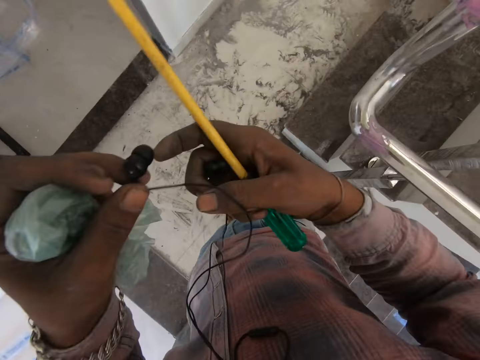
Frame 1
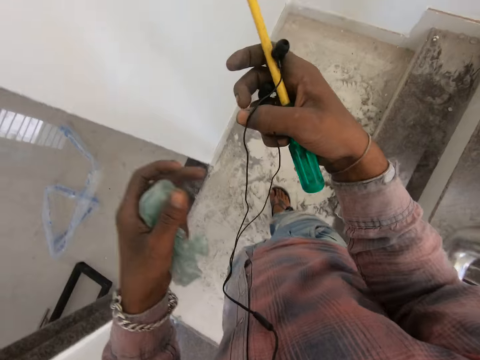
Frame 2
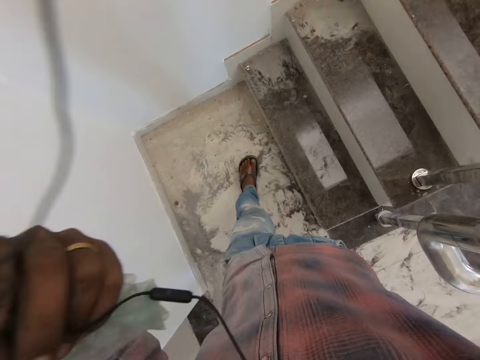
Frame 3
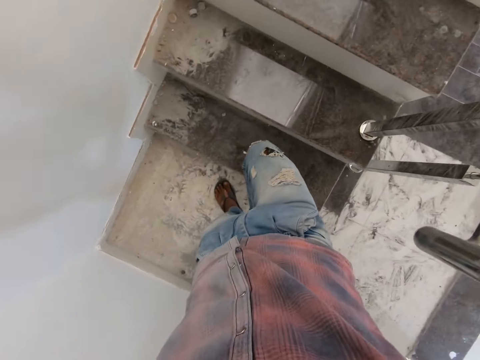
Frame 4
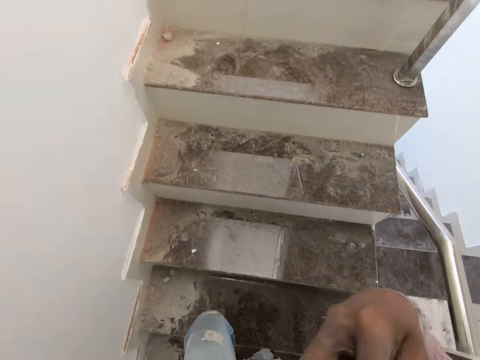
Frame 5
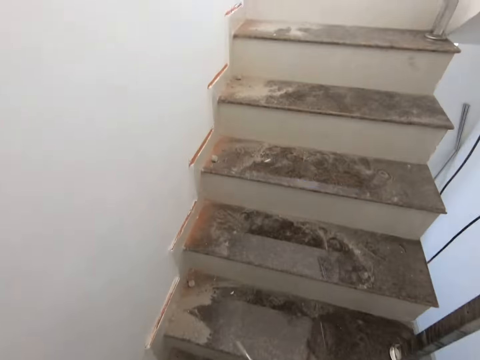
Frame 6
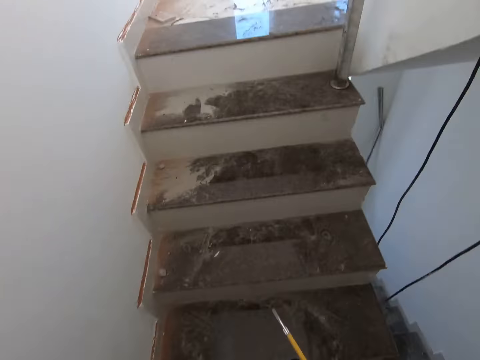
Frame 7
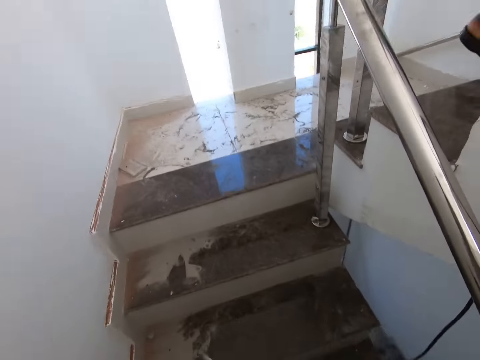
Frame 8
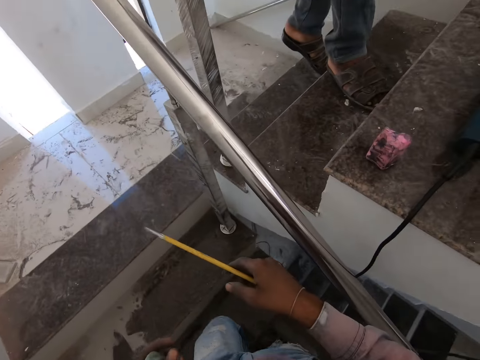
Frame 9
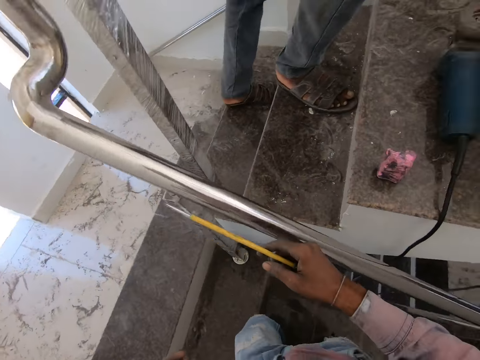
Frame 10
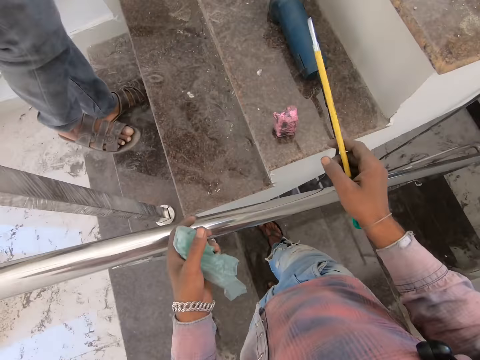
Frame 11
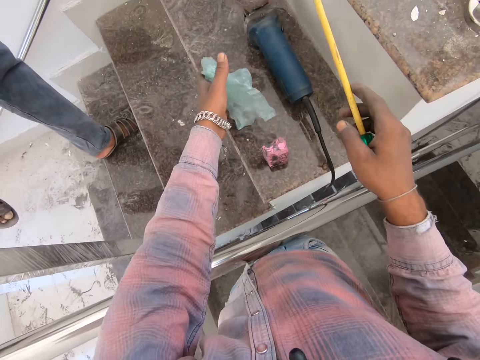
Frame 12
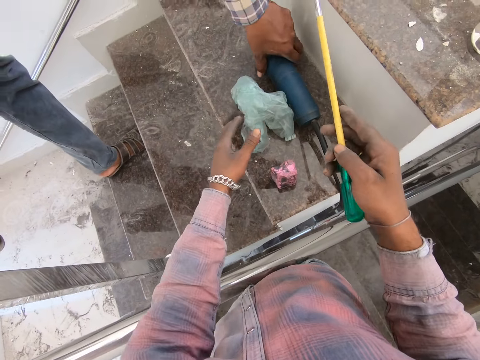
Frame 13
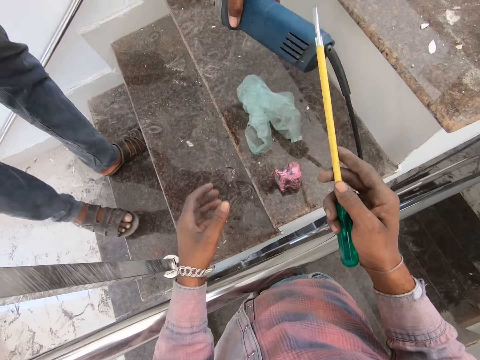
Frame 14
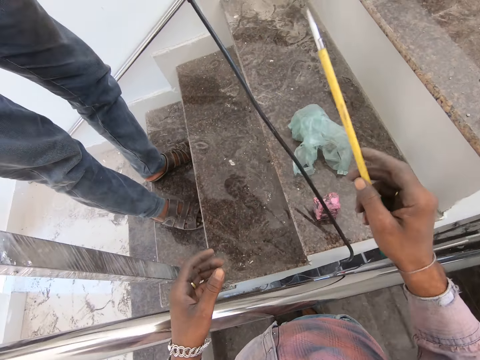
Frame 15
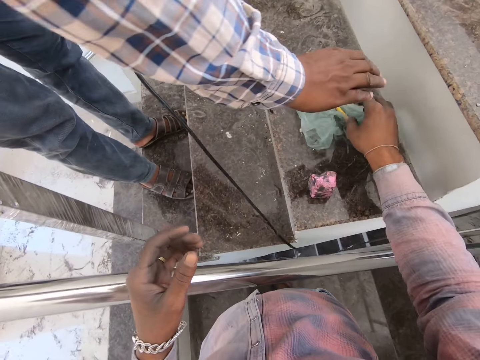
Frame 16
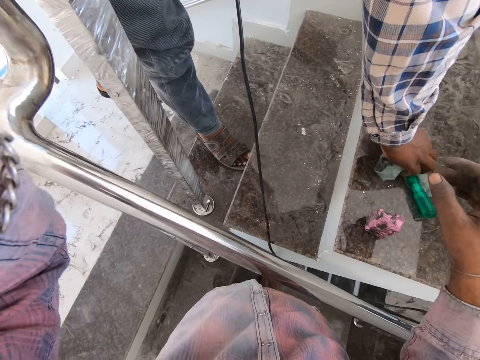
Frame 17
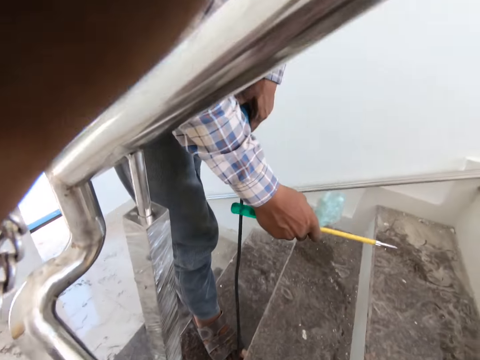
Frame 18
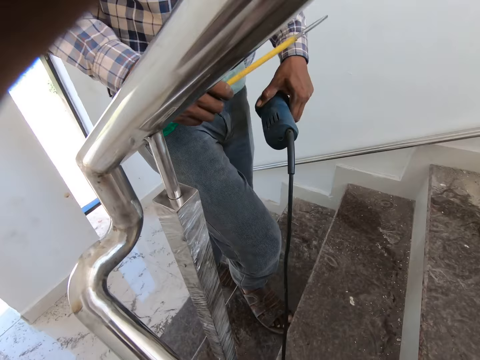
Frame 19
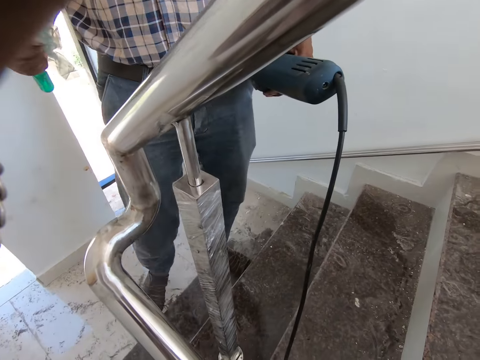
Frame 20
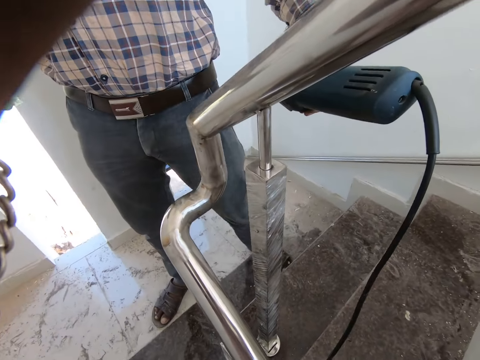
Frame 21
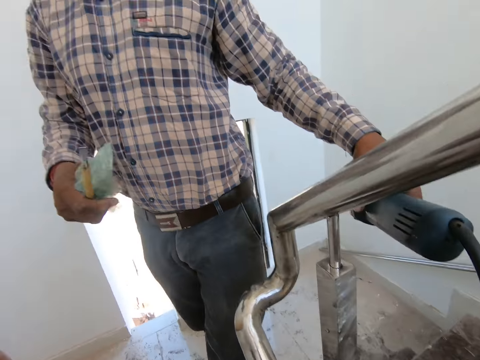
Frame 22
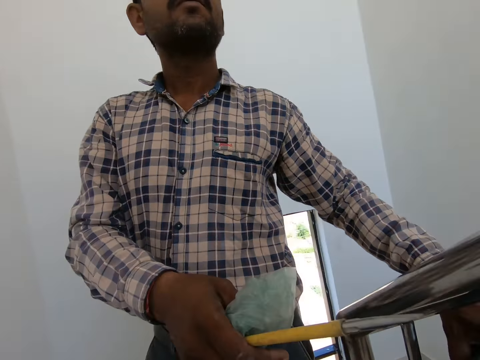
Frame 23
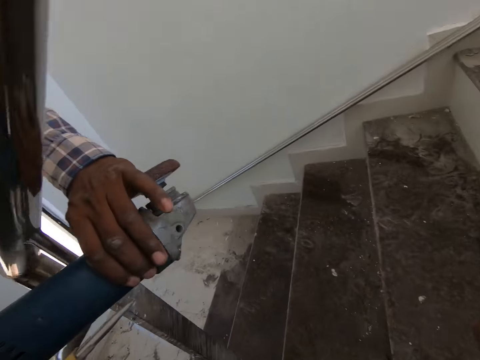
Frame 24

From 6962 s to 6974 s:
The camera wearer removes the earphone. They hold the earphones. They put the earphone backward. They walk upstairs. They put the nylon on the stairs. A man picks the angle grinder from the stairs. The camera wearer puts the screwdriver down. The man picks up the screwdriver with the nylon and descends the stairs.

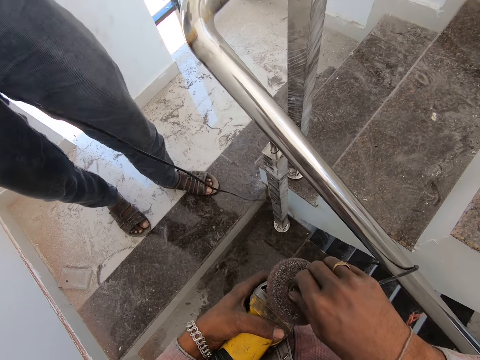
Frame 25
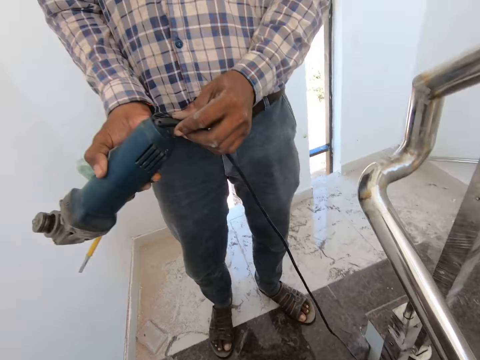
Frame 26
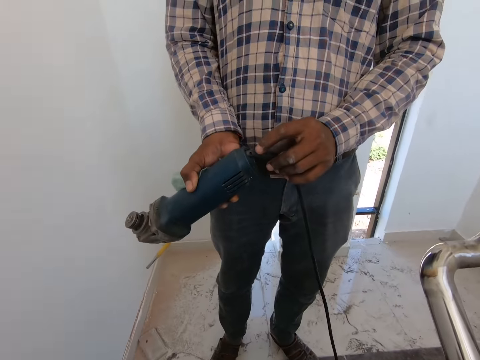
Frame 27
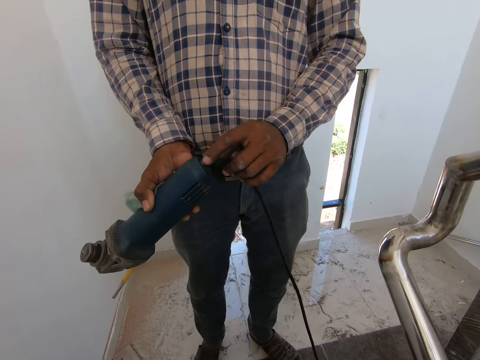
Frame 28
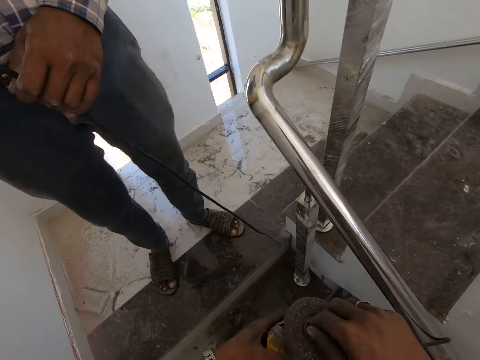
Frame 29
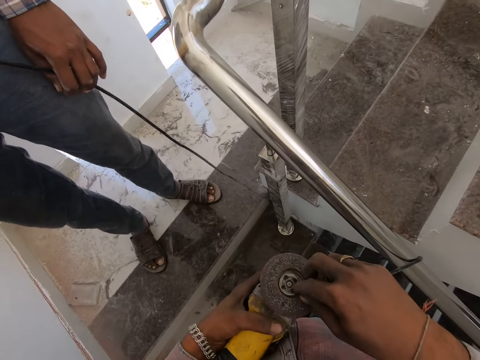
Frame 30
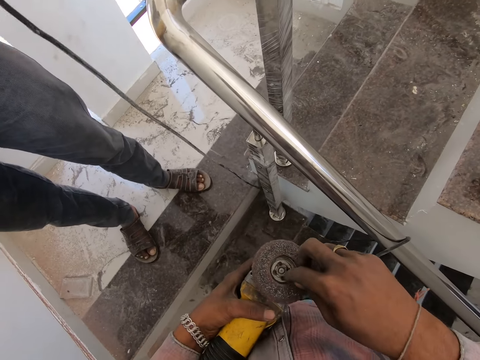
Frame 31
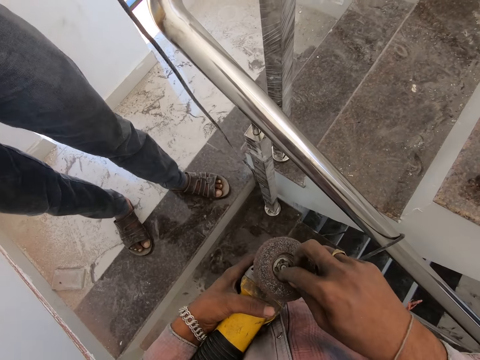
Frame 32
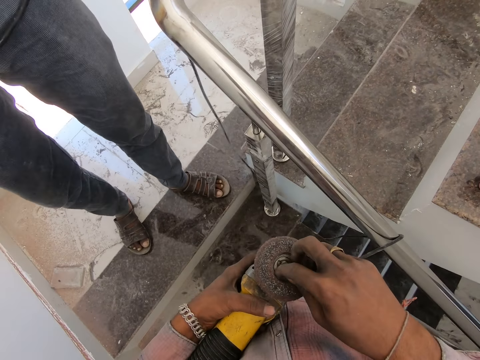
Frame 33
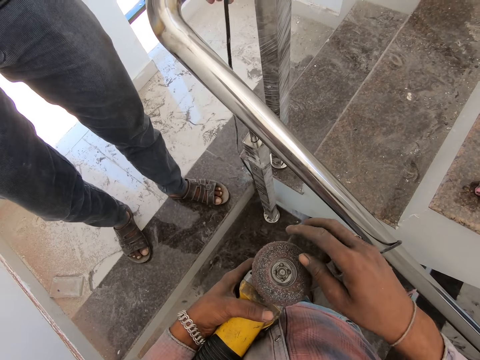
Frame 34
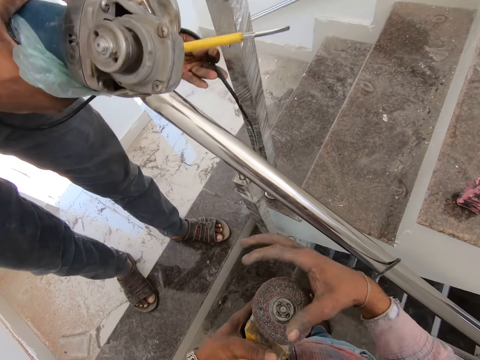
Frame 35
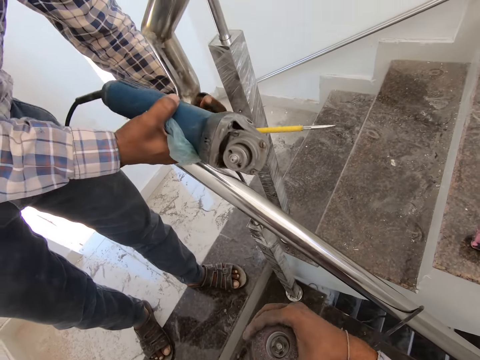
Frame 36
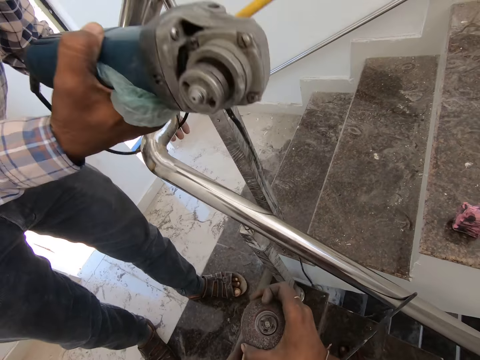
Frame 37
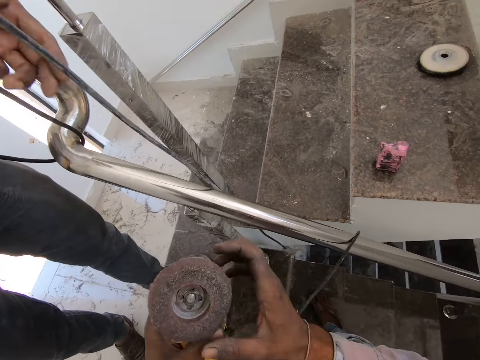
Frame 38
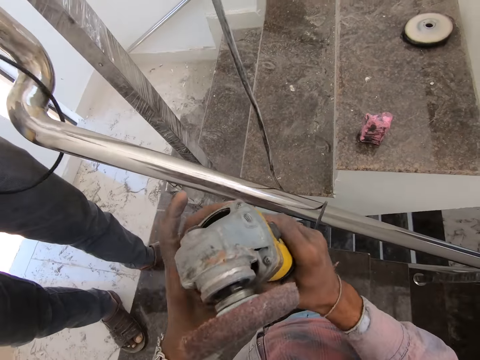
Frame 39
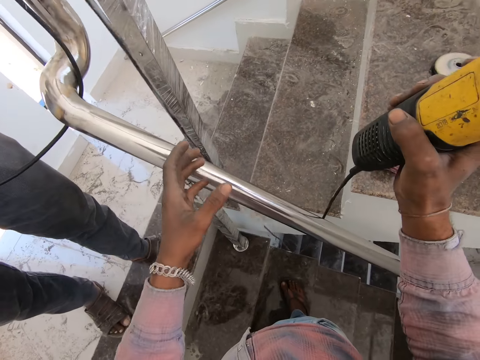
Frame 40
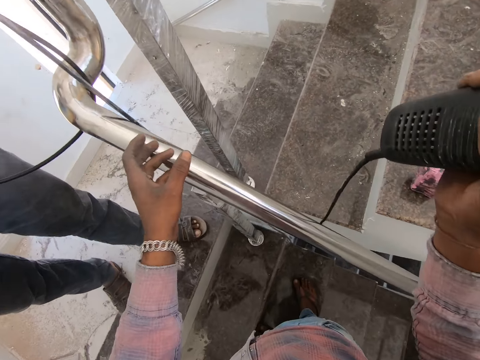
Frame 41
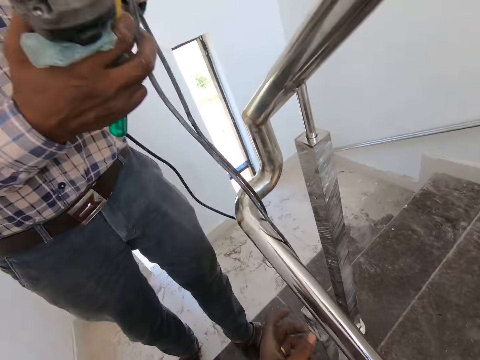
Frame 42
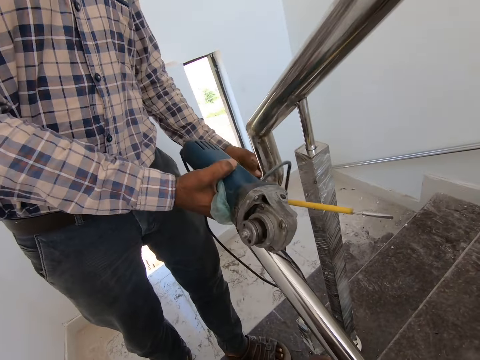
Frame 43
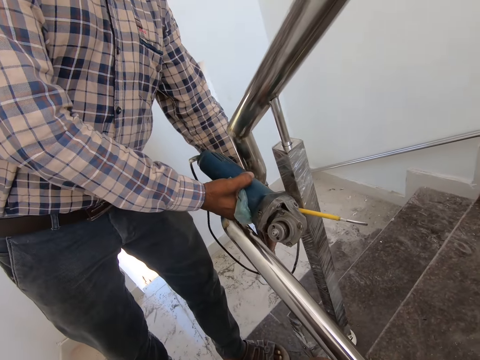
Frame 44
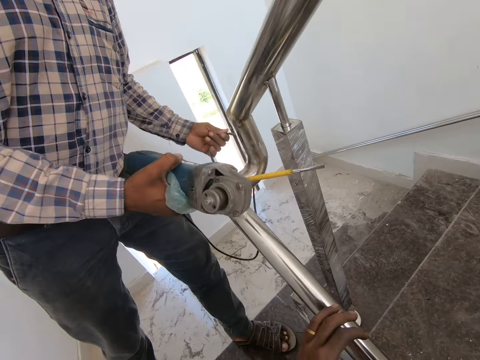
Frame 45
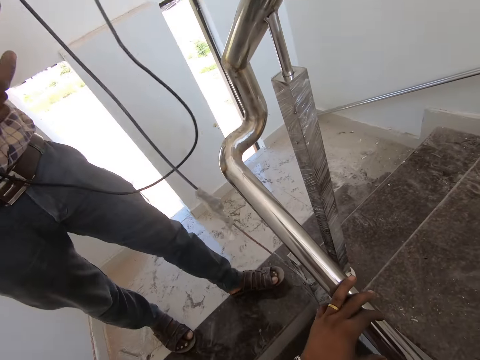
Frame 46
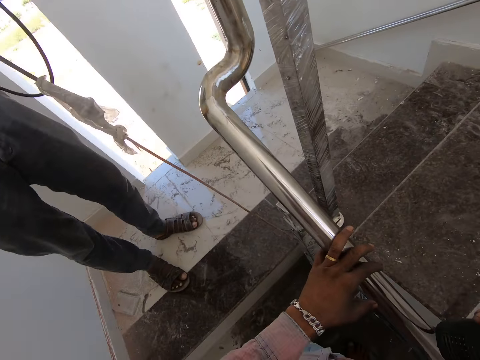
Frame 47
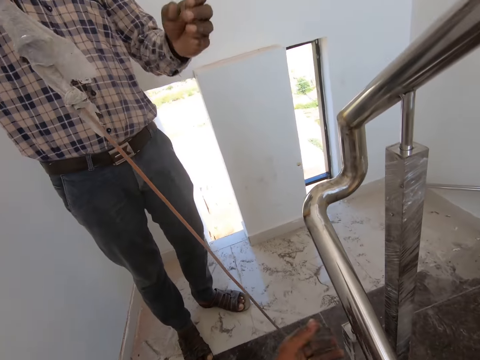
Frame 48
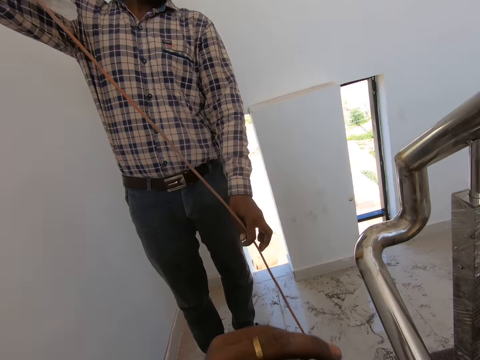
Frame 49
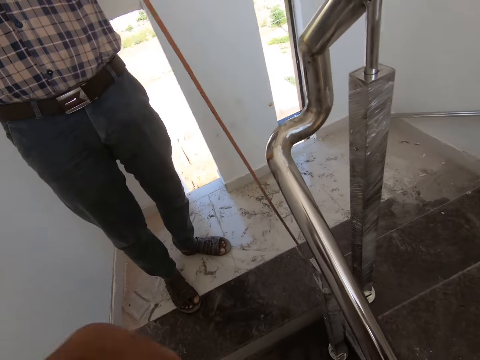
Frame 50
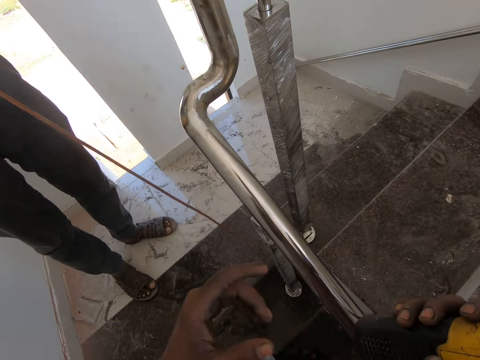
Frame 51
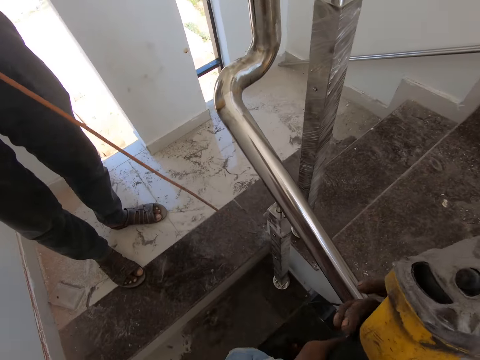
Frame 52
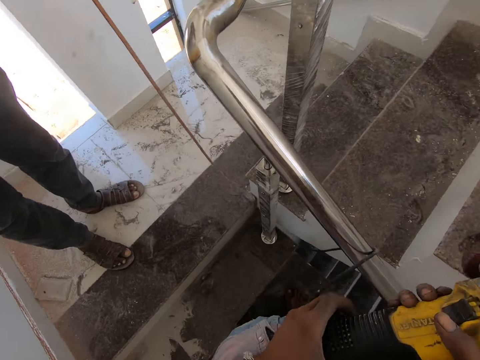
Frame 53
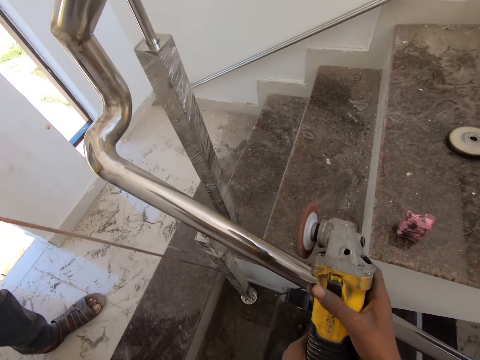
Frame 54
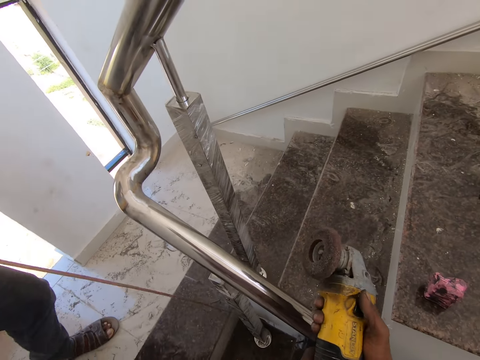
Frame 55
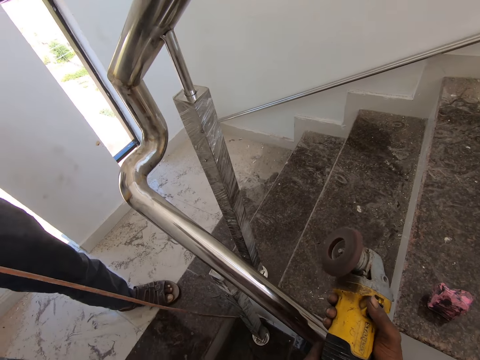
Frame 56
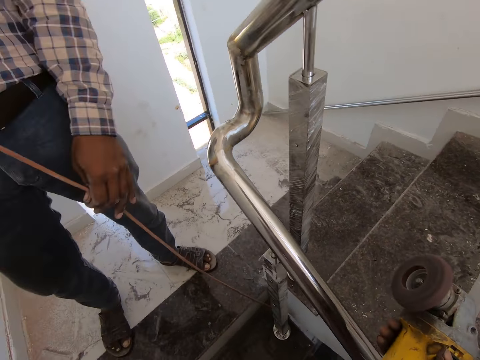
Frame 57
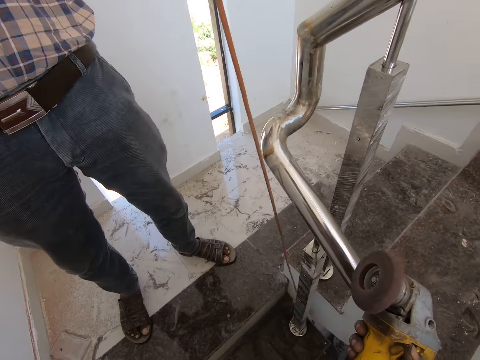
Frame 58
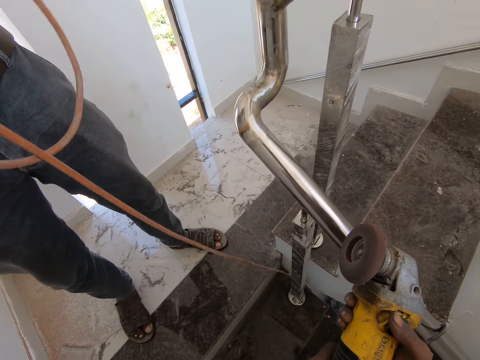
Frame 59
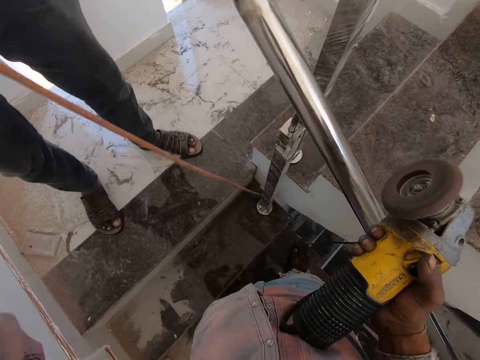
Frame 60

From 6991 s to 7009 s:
A man holds the machine. The camera wearer tightens the machine. The man passes the machine via the stair rail. The man untangles the cable and pulls the cable. The camera wearer holds the stair rail with the left hand. The man pulls on the machine. The camera wearer turns on the angle grinder.
